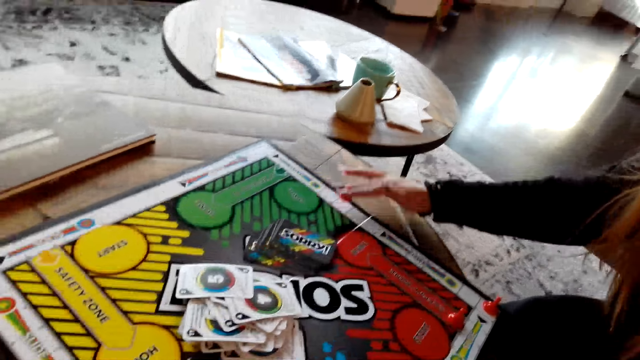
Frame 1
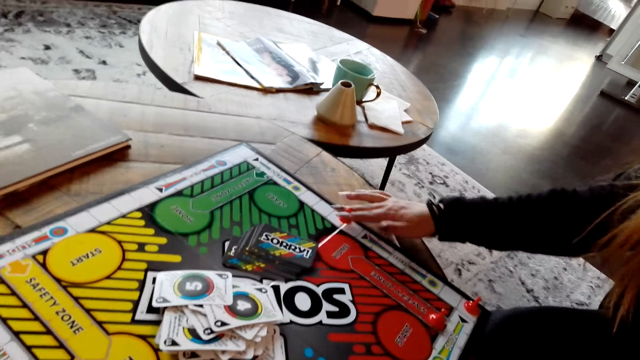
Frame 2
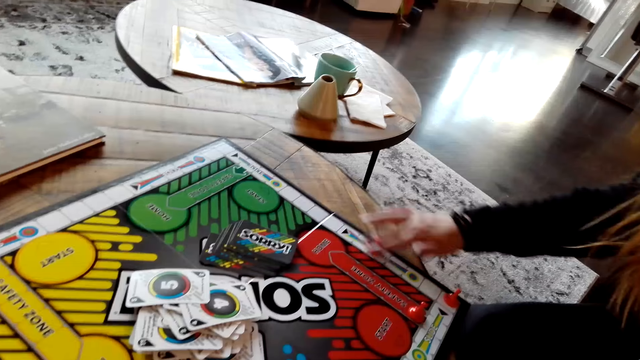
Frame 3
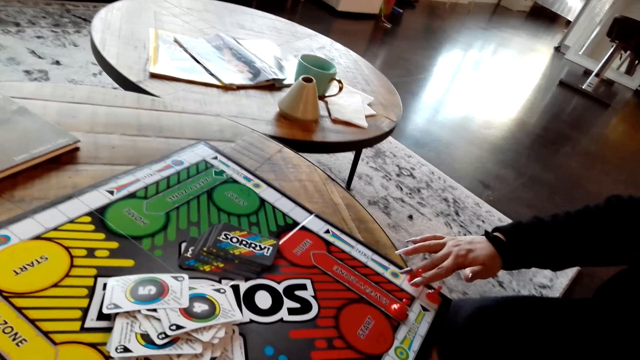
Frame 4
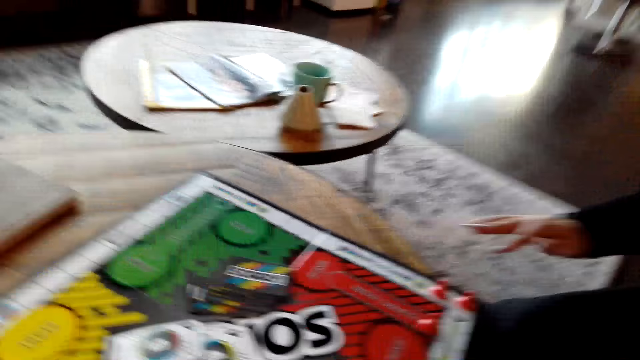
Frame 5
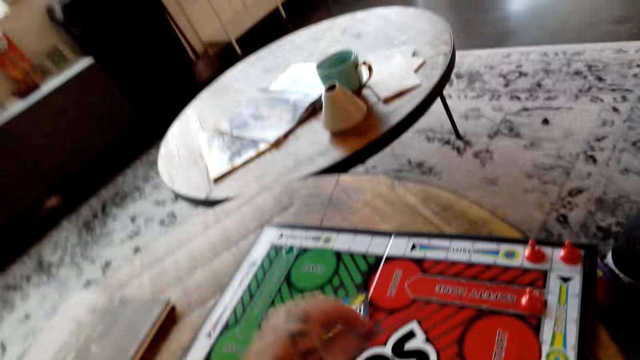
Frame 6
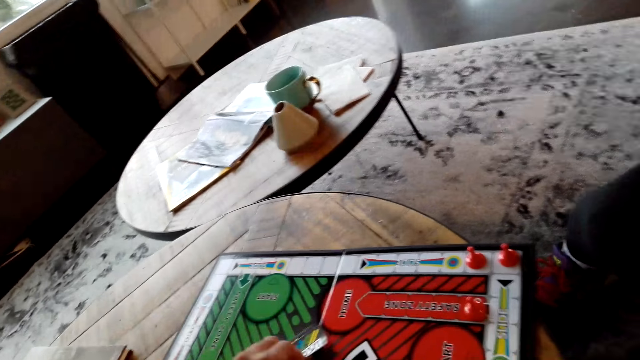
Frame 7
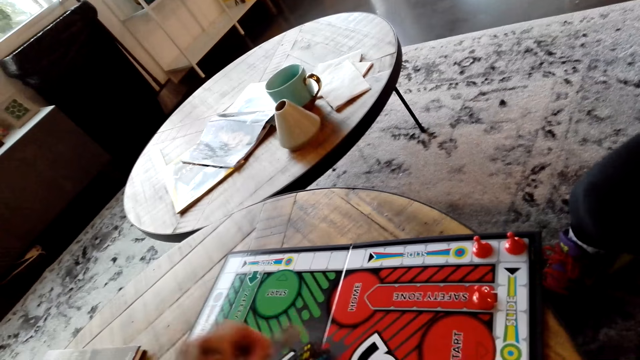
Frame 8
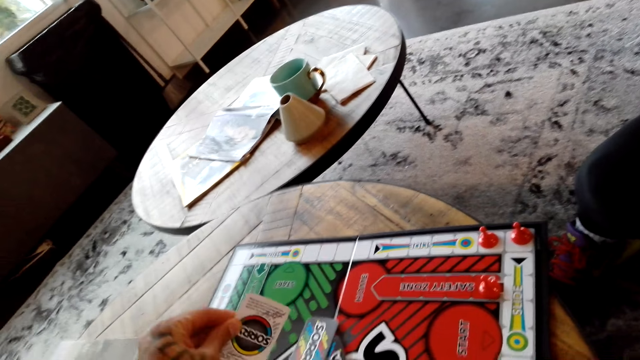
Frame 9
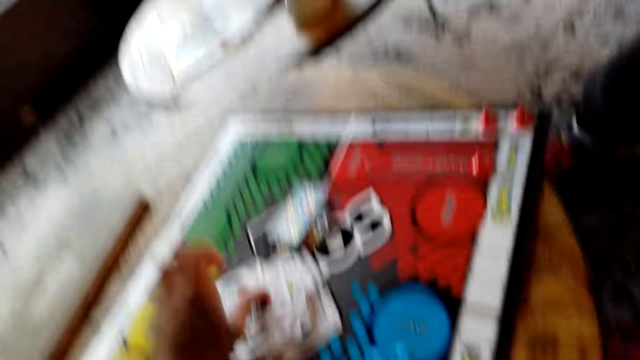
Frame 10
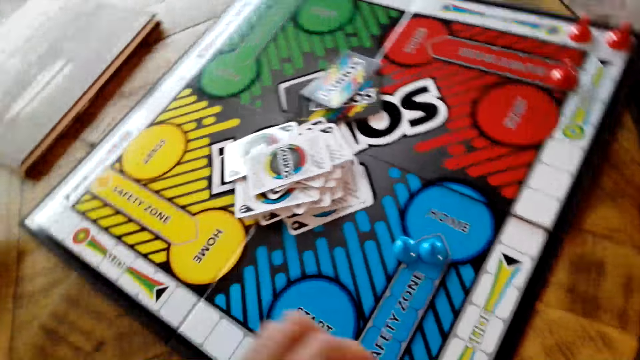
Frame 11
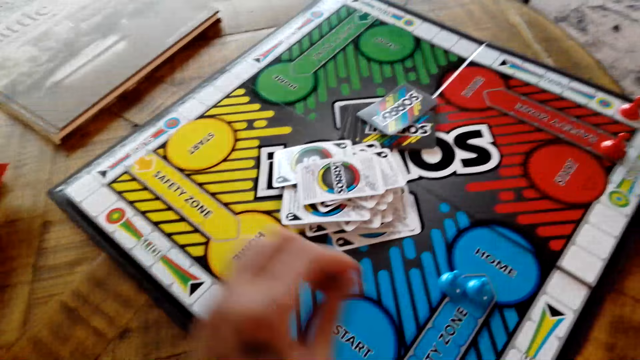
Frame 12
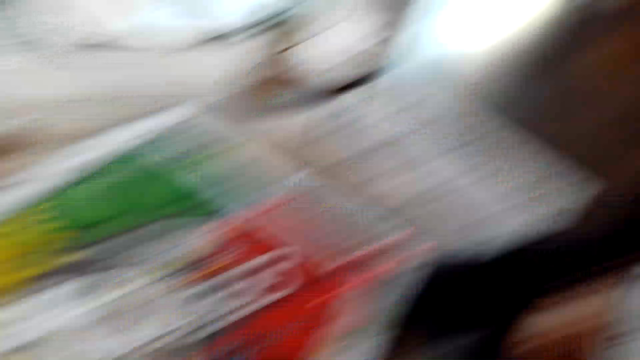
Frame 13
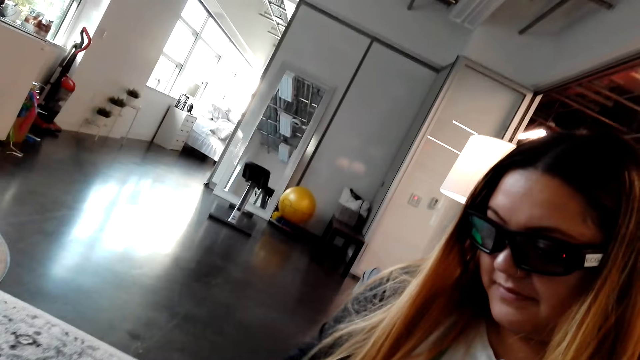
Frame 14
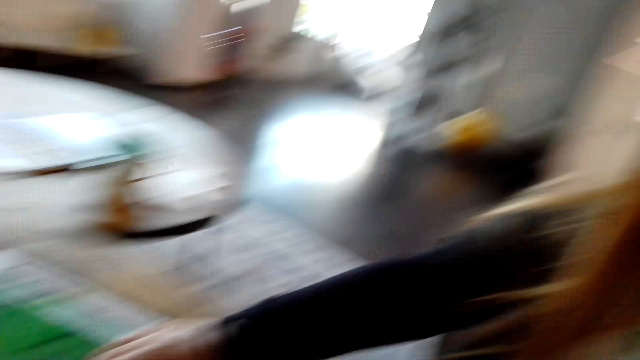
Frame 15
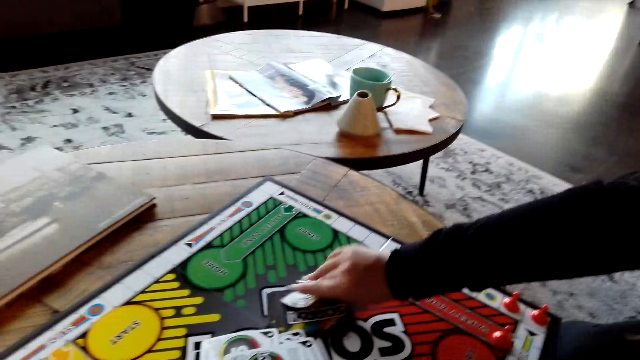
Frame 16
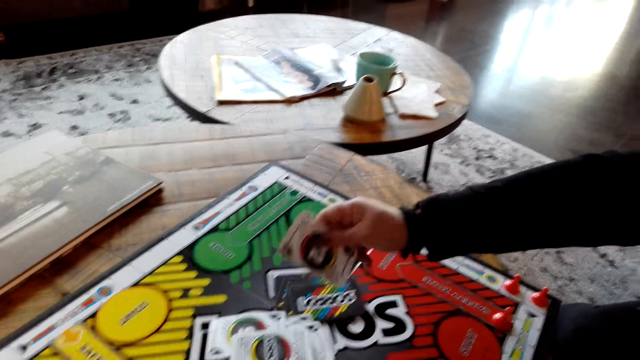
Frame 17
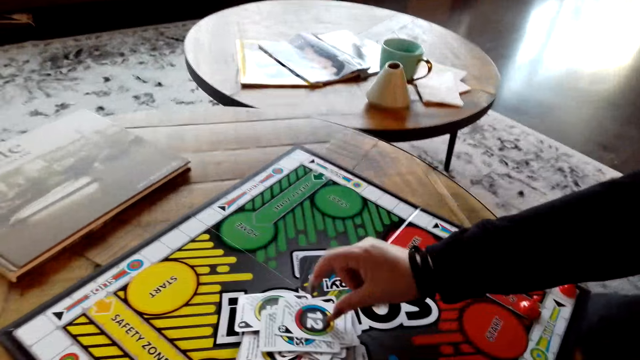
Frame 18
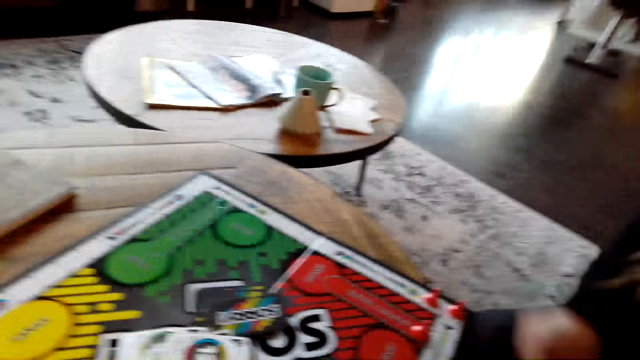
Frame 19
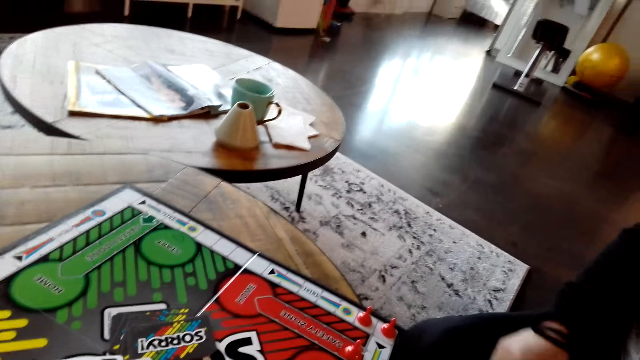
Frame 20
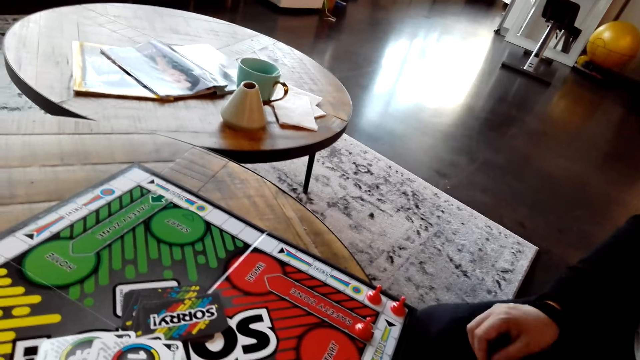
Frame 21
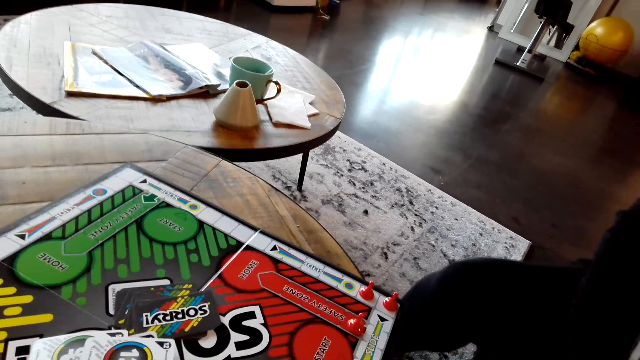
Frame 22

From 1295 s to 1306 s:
A lady moves the board game chips on the table. The camera wearer puts the board game card on the table. The lady picks up the board game card from the table.

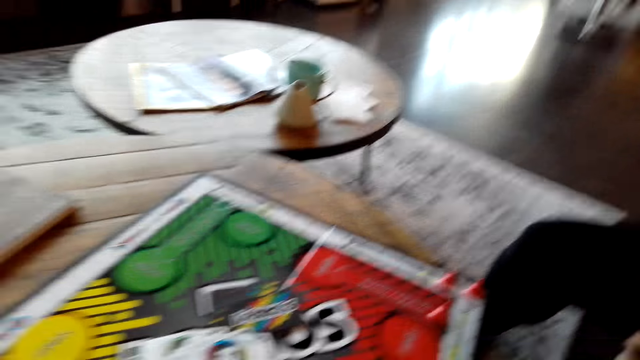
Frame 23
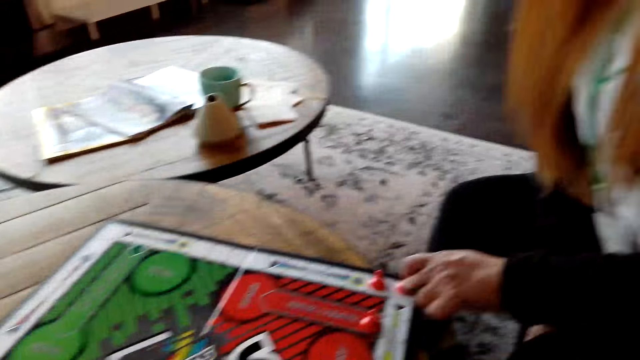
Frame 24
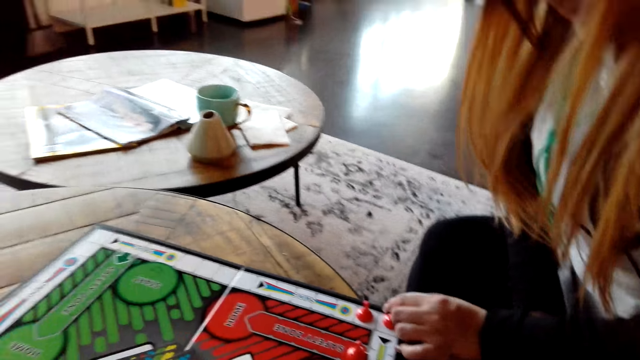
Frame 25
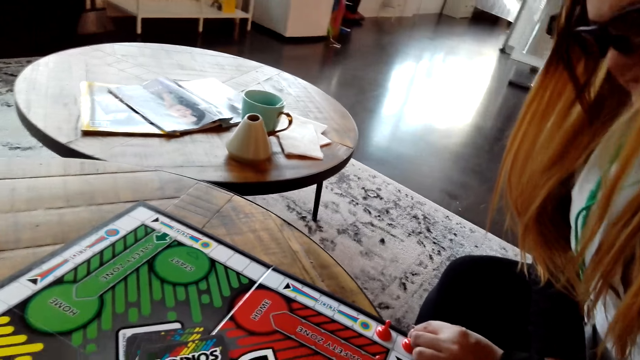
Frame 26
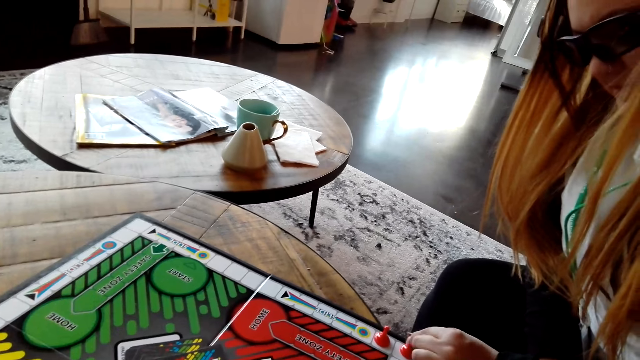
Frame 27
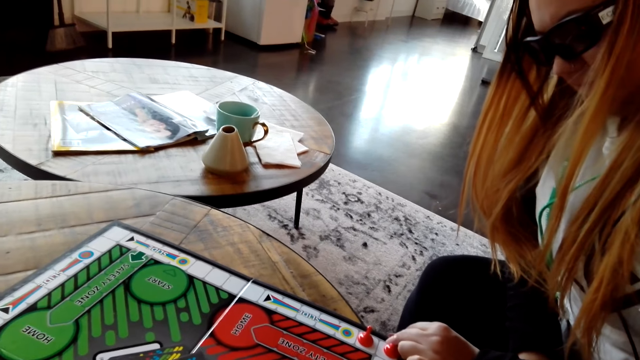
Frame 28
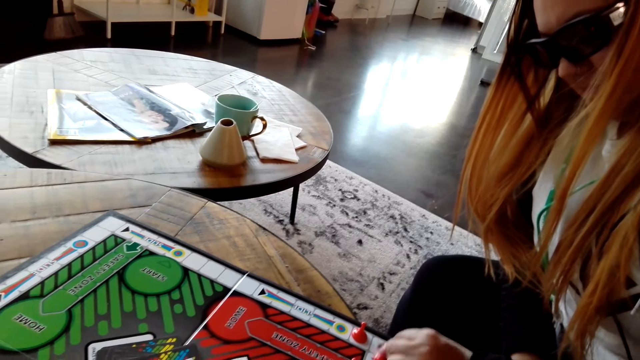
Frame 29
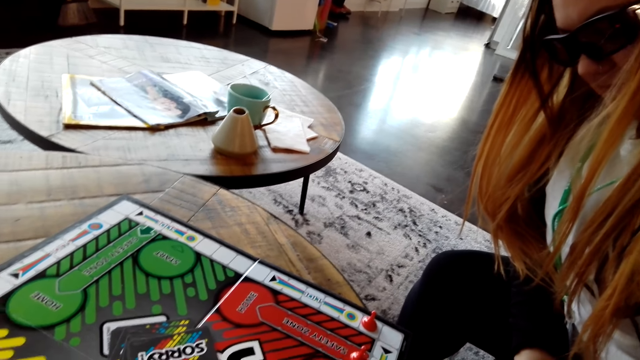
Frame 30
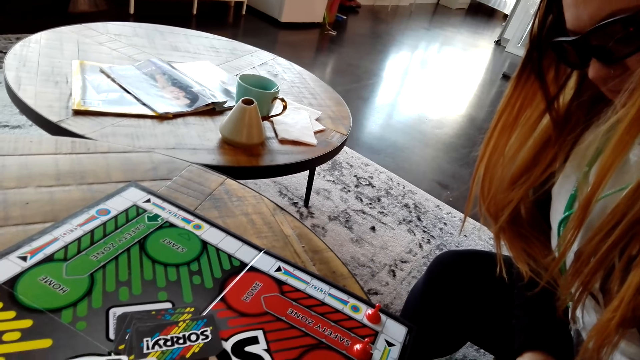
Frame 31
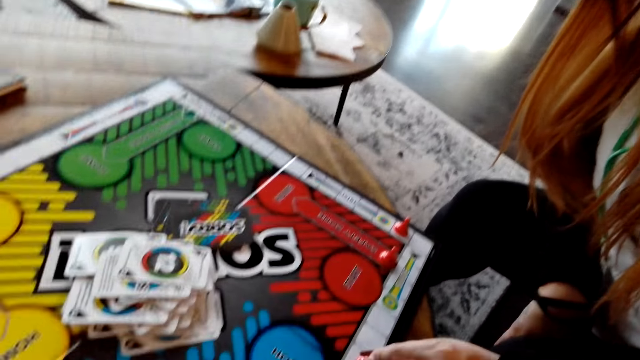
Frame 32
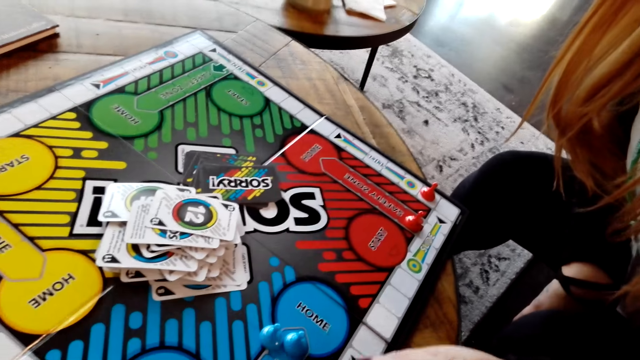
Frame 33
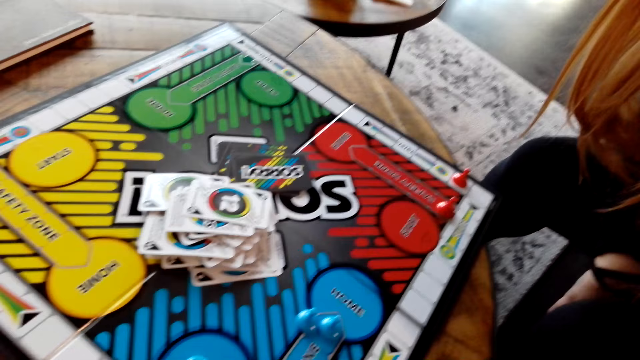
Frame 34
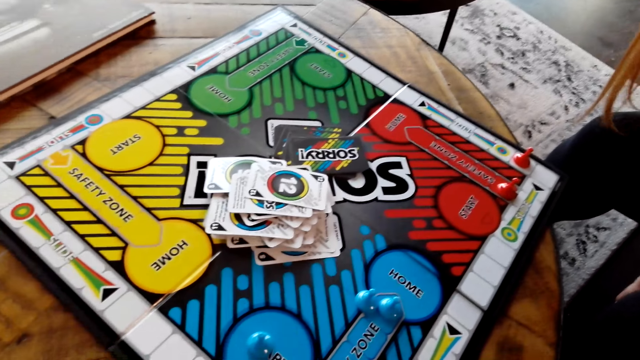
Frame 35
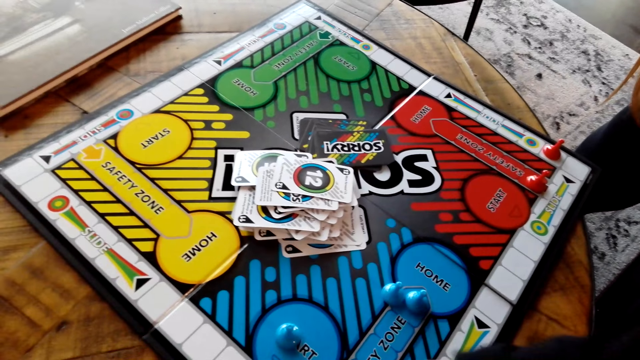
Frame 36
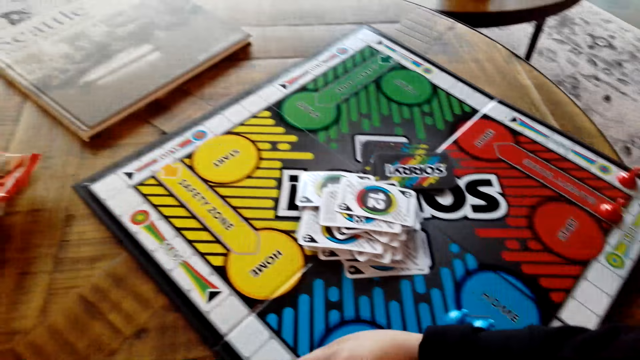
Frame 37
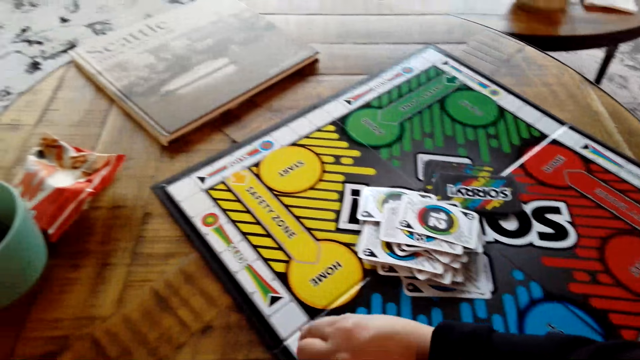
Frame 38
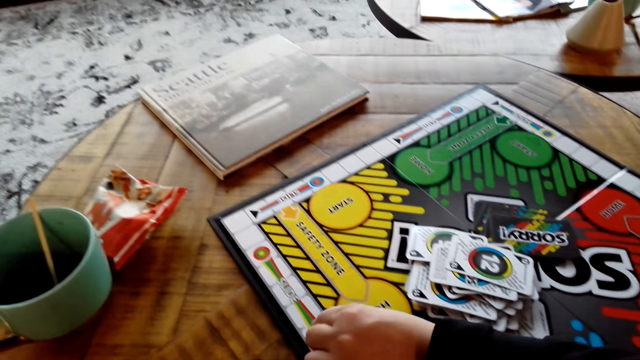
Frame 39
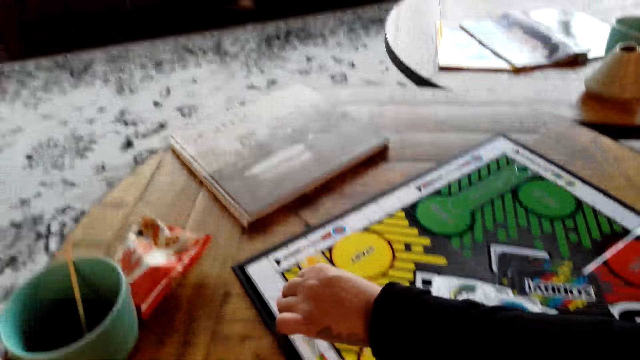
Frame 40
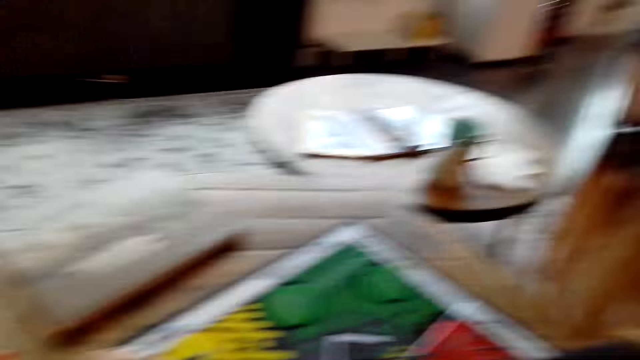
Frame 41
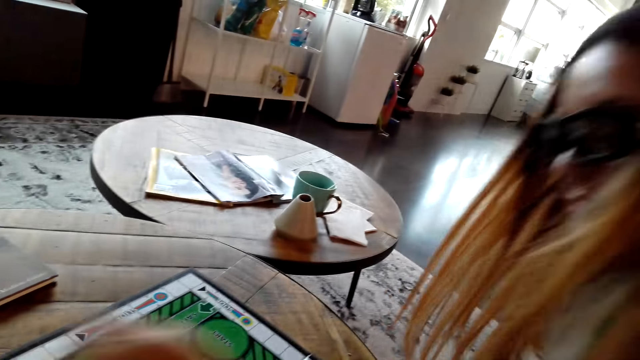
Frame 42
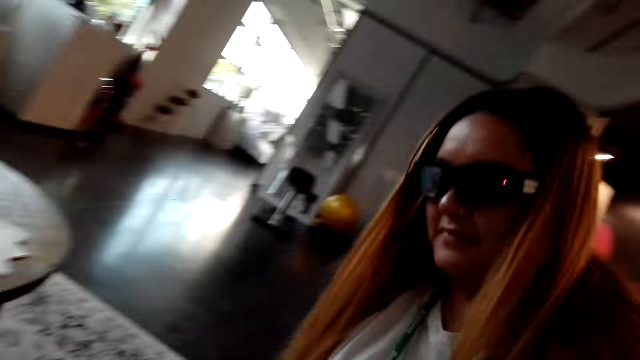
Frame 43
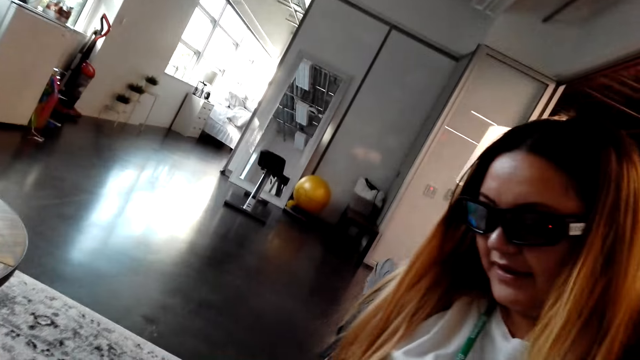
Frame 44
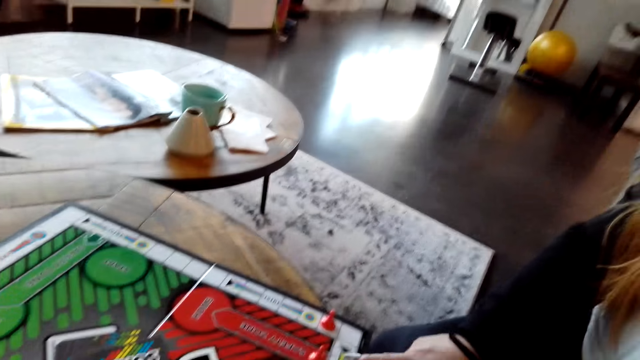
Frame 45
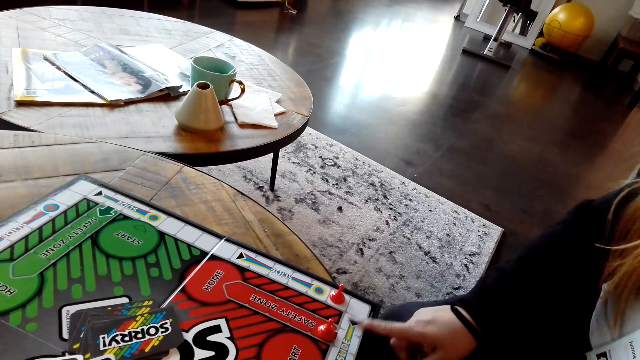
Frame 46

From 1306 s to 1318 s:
A lady moves the board game chips on the table.
